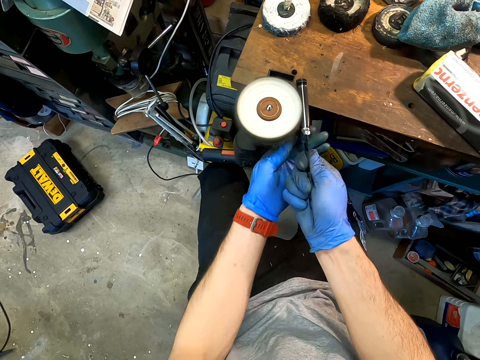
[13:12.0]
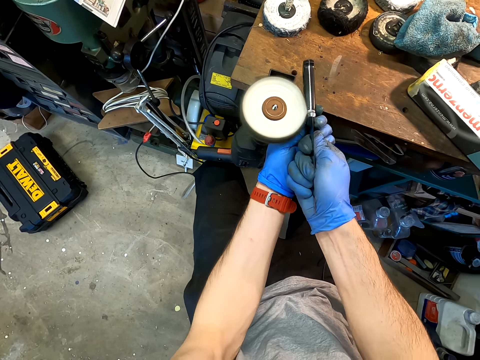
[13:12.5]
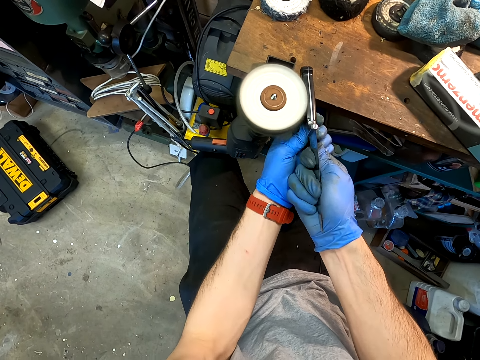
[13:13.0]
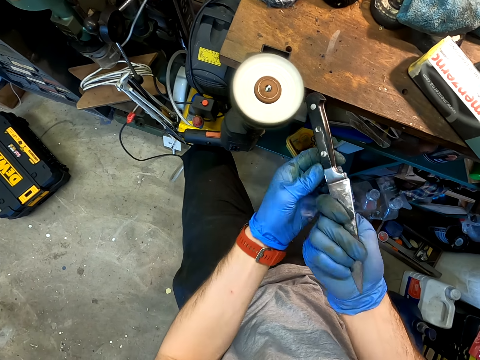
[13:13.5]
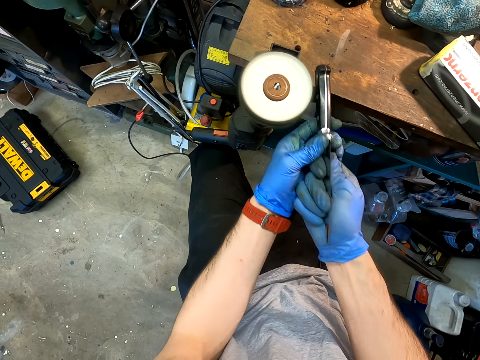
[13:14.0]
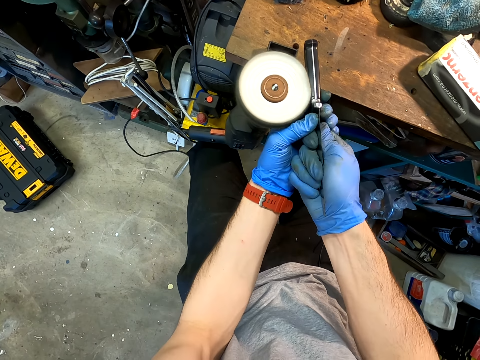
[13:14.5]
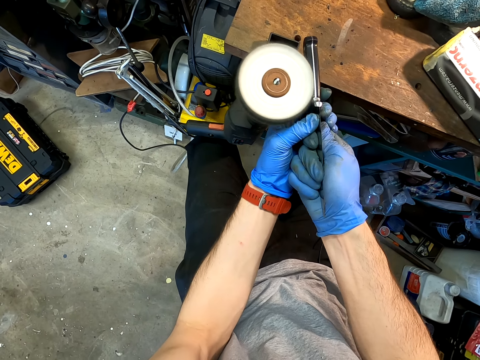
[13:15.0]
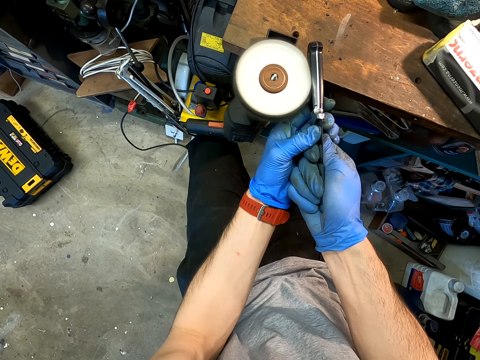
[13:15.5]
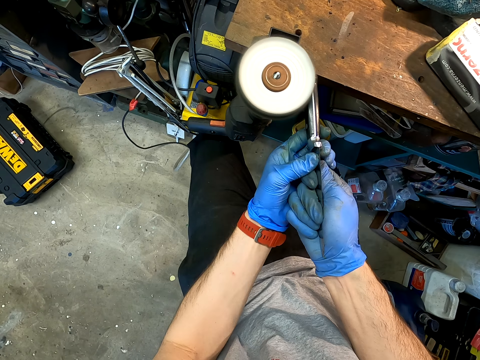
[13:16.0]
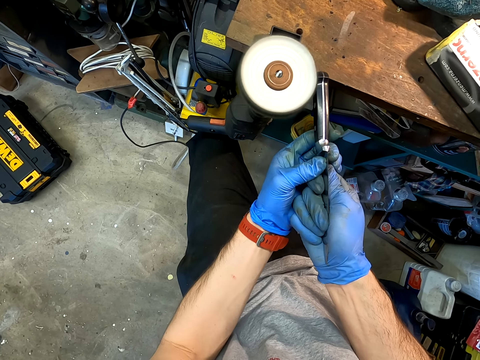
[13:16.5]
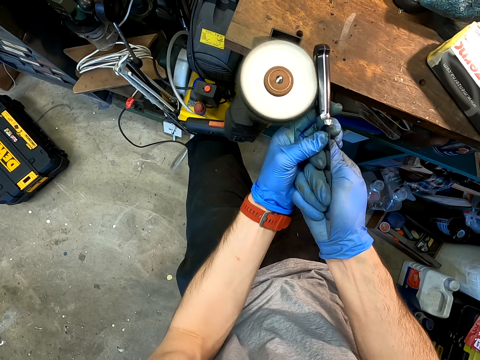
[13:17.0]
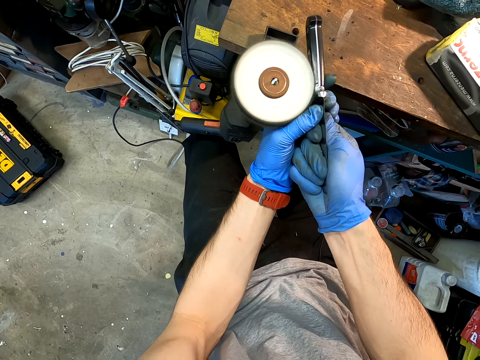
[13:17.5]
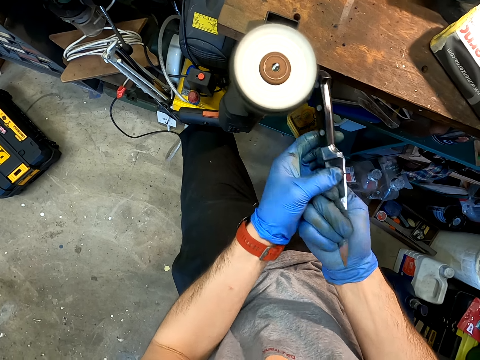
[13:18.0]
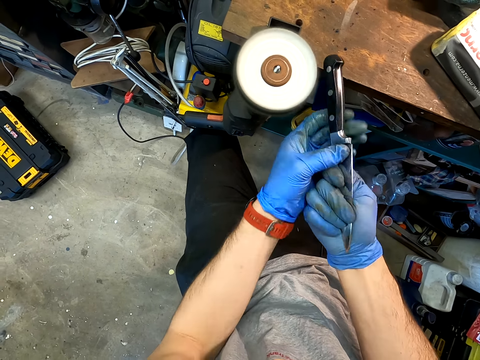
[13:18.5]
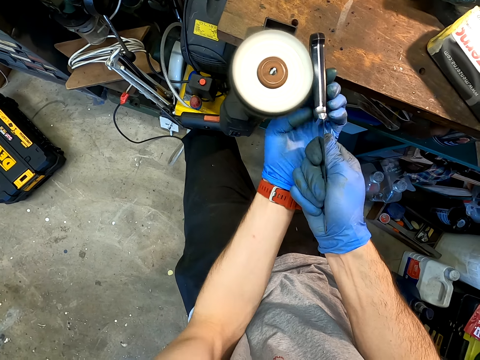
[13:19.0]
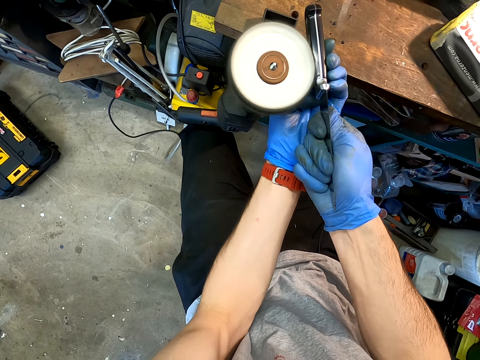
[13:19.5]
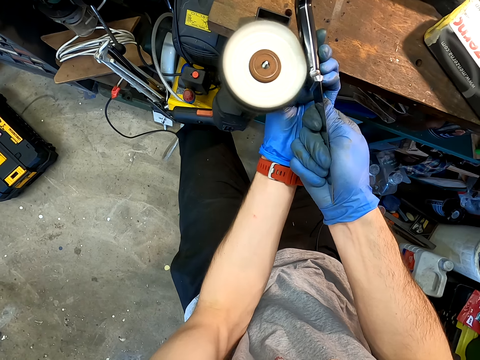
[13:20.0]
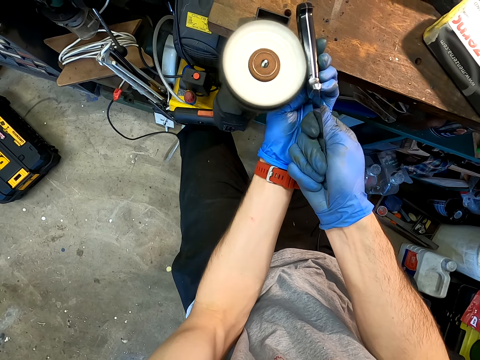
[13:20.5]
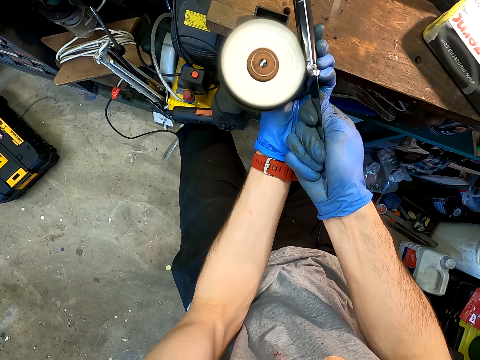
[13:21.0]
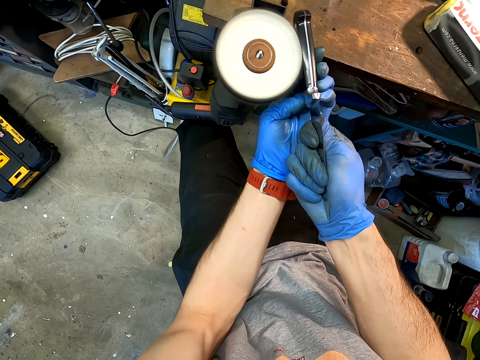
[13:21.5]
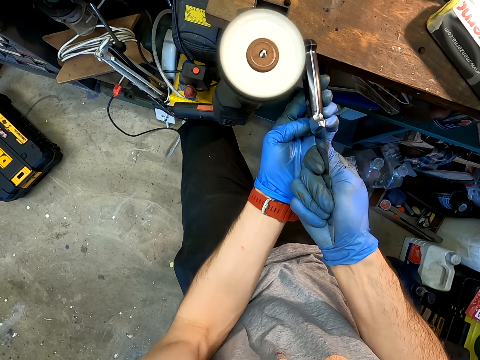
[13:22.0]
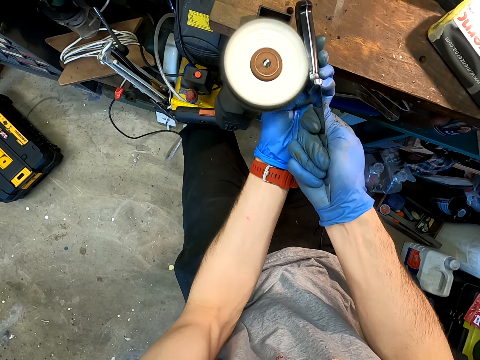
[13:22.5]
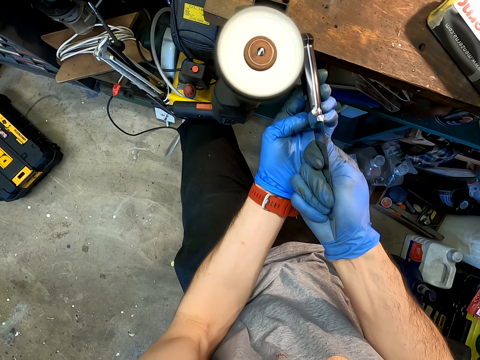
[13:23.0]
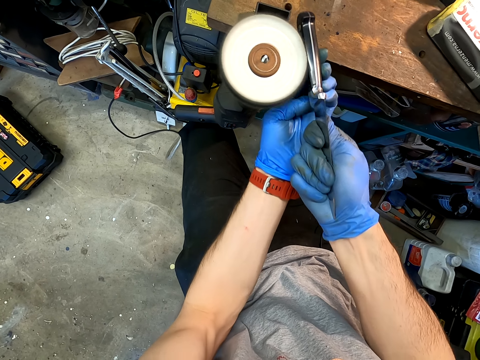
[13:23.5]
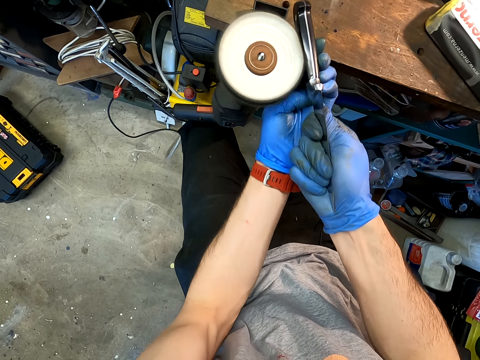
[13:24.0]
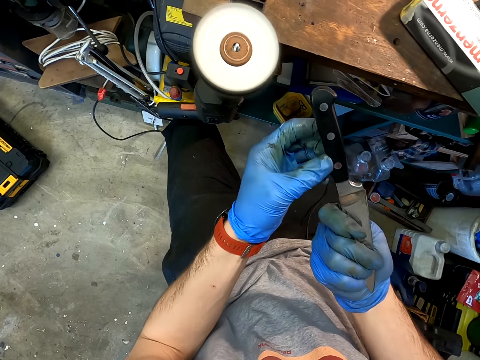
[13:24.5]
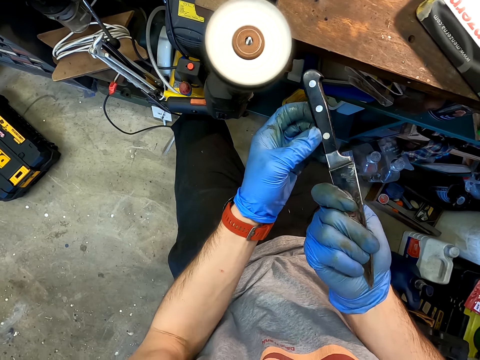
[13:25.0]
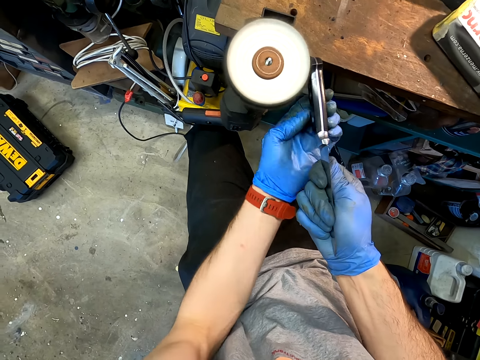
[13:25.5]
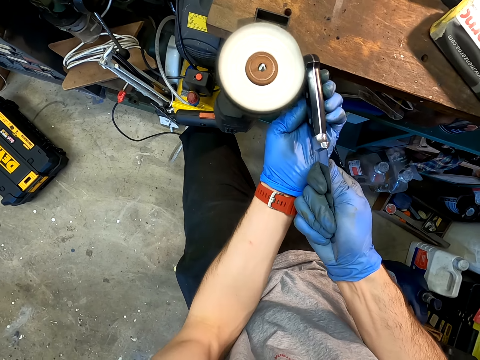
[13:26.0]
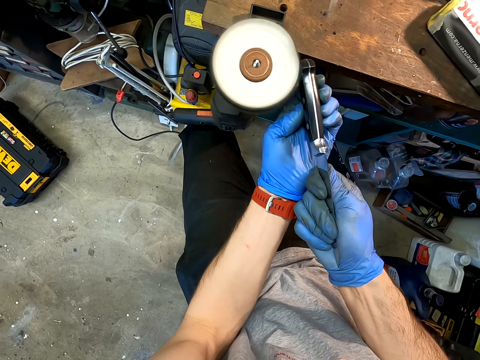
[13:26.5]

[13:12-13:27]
The camera wearer sharpens the knife with a knife sanding machine.

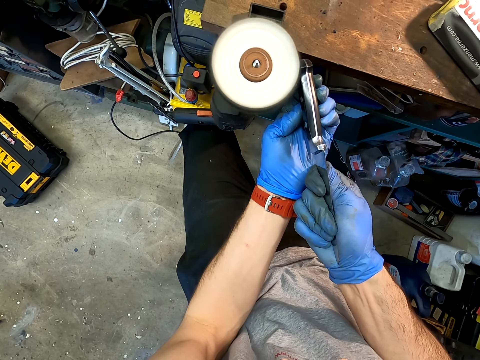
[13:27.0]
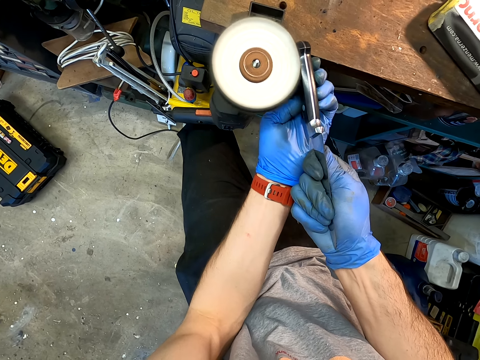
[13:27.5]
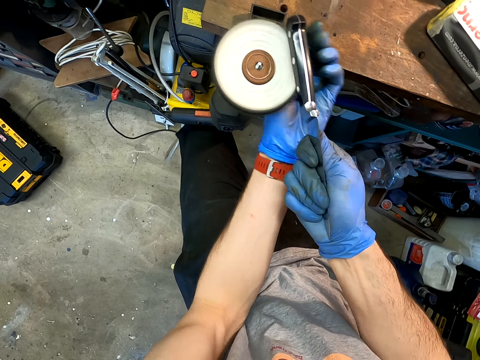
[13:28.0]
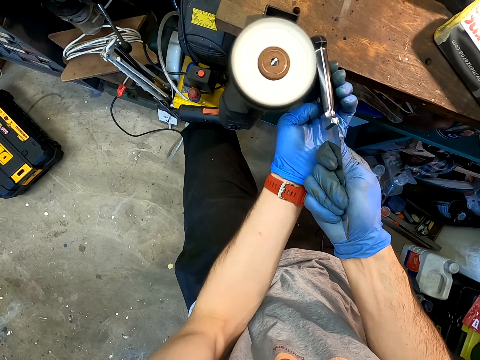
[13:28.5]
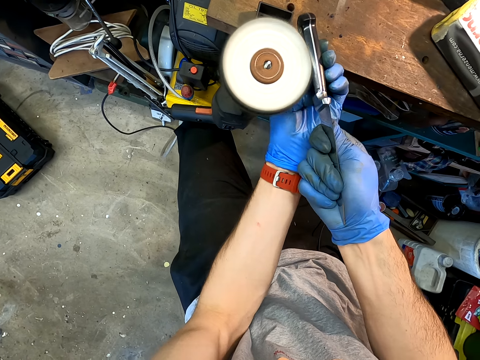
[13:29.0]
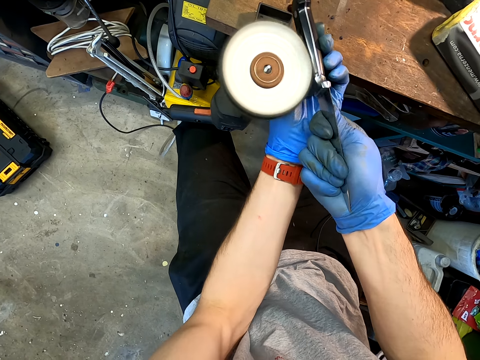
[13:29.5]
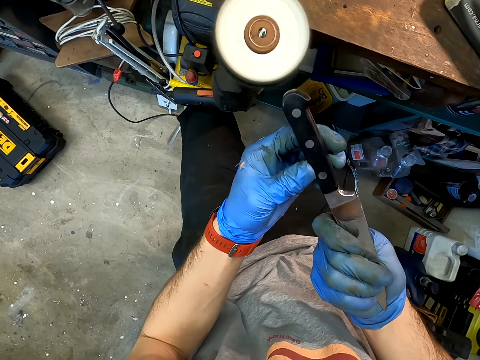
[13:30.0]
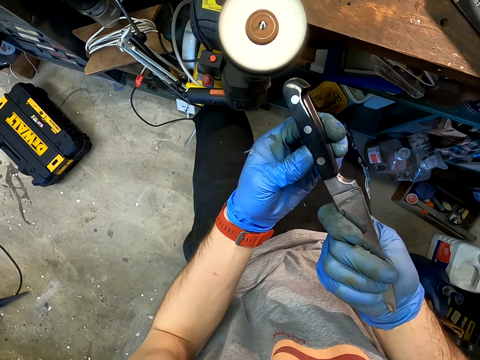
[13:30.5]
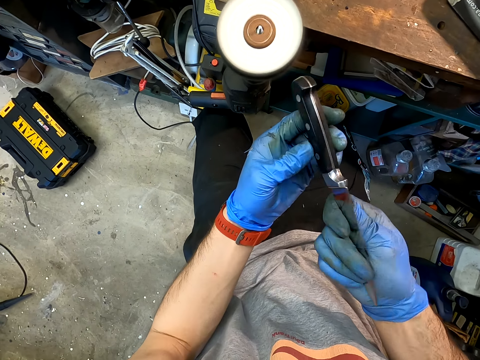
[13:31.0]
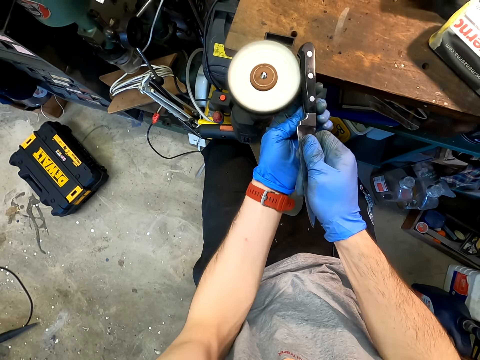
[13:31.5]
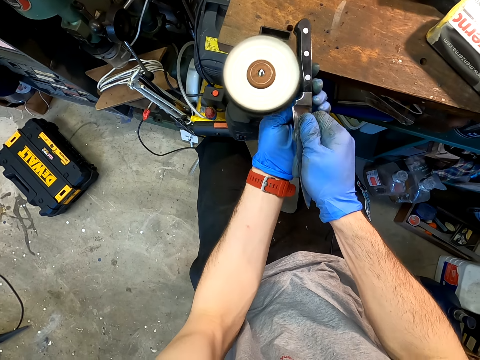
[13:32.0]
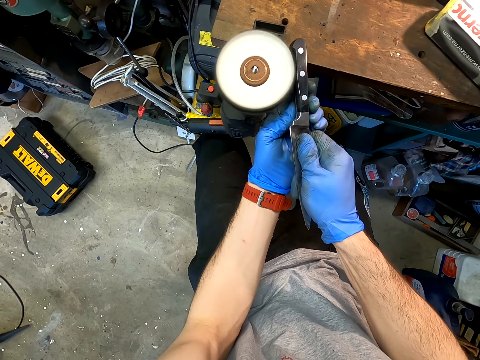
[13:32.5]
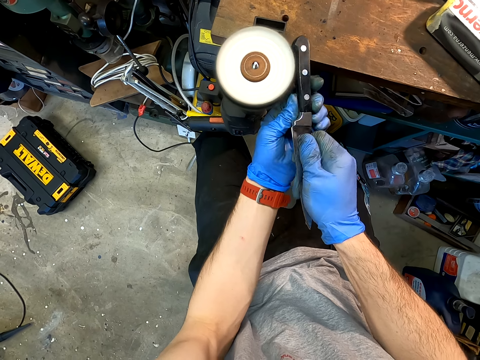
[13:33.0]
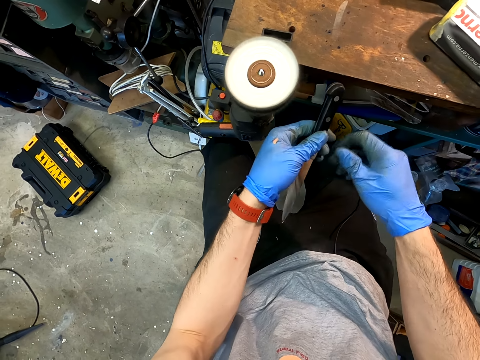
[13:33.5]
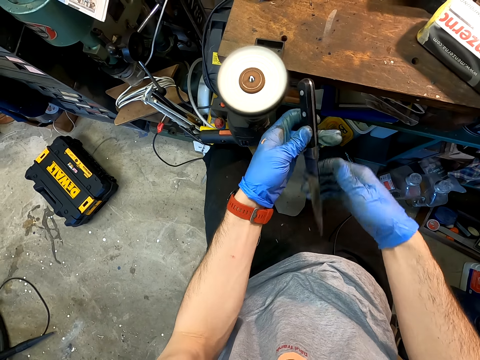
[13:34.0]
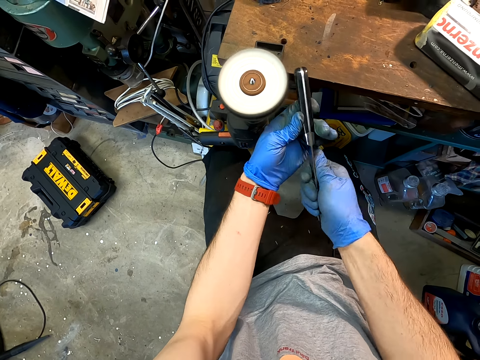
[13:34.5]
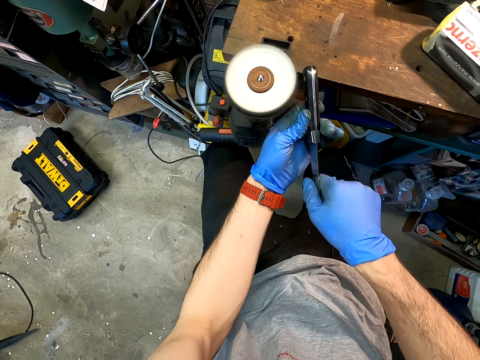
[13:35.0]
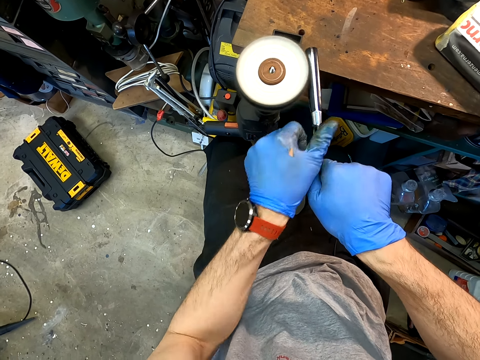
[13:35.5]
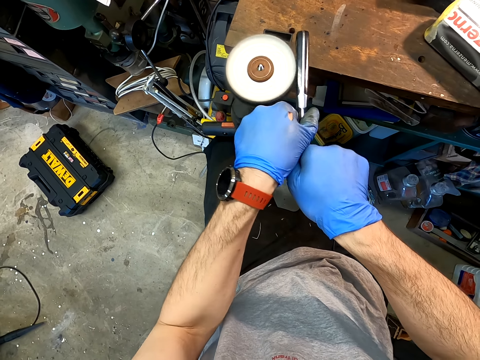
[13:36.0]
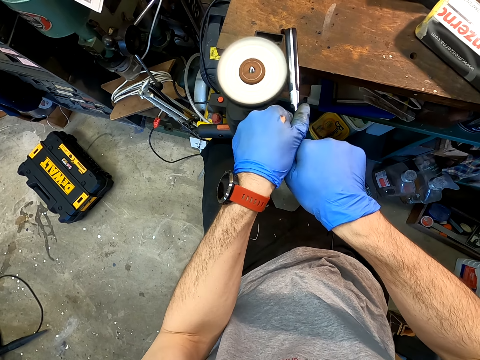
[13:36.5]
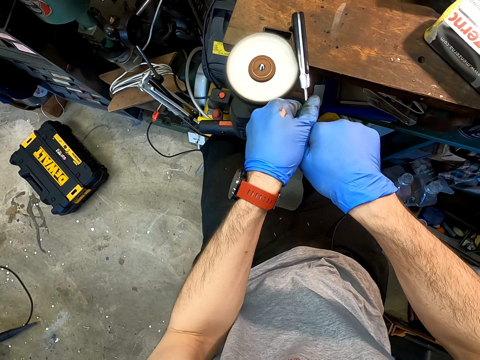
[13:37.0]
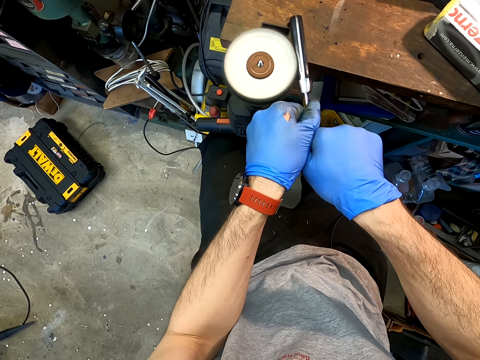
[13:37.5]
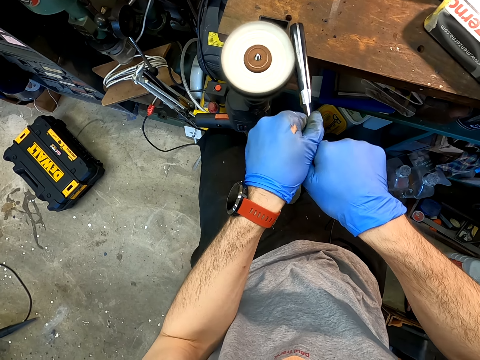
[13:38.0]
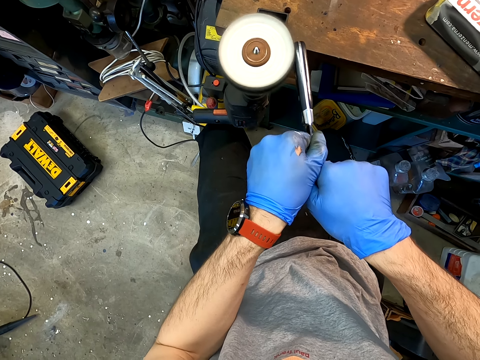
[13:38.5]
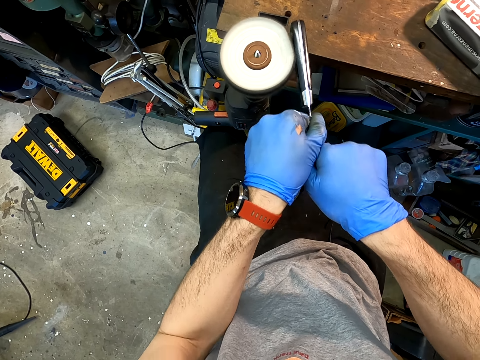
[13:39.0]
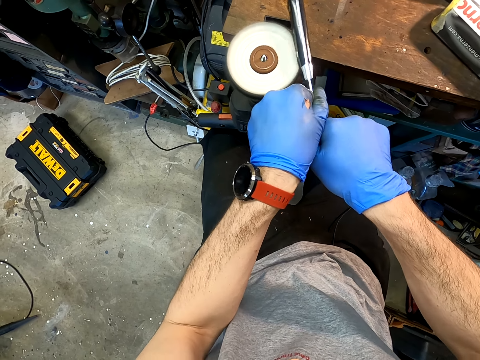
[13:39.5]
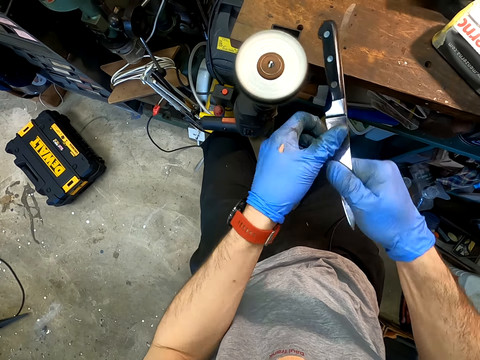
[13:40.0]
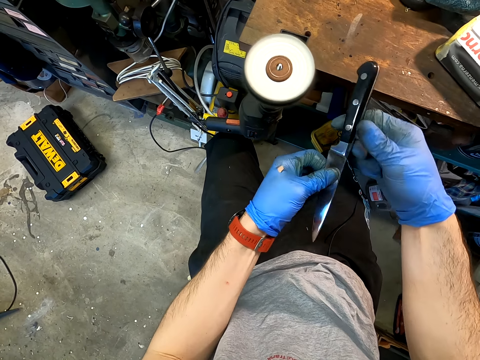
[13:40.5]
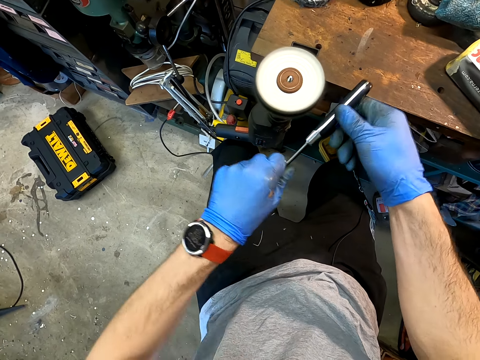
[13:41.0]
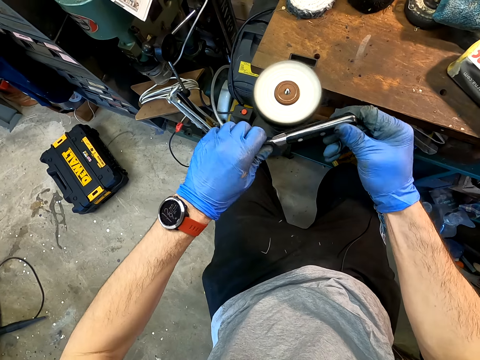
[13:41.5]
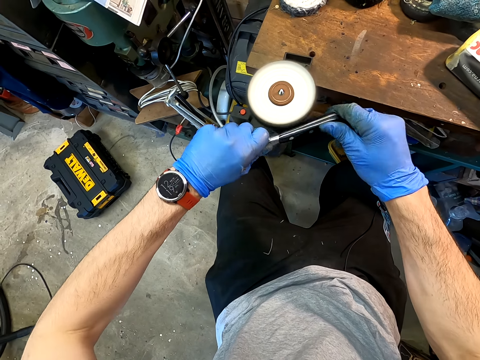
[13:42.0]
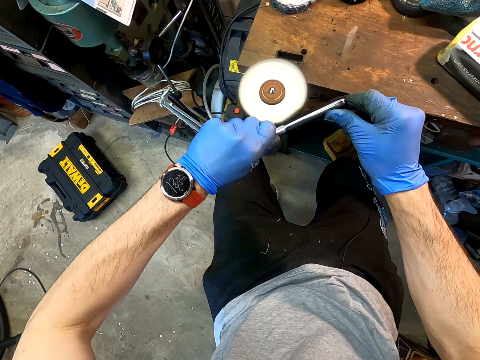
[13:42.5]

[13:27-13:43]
The camera wearer looks at the knife. They sharpen the knife with a knife sanding machine.
